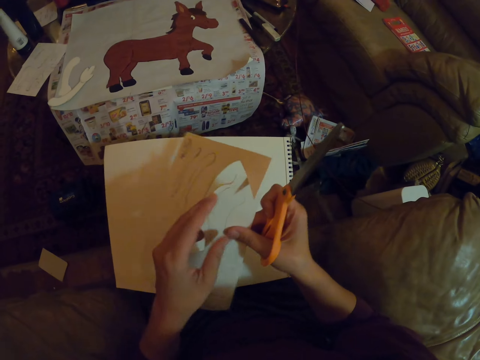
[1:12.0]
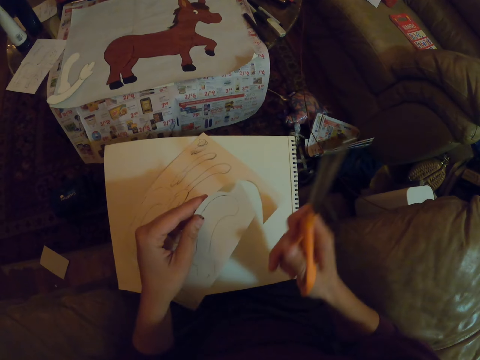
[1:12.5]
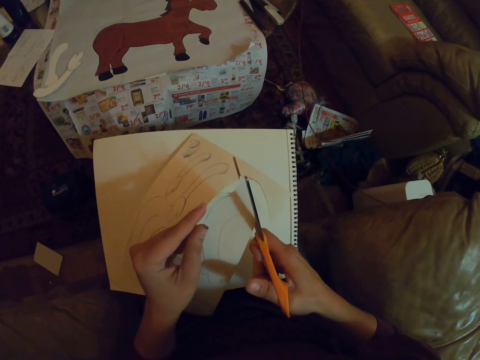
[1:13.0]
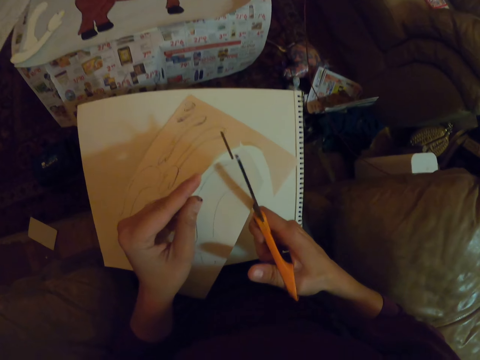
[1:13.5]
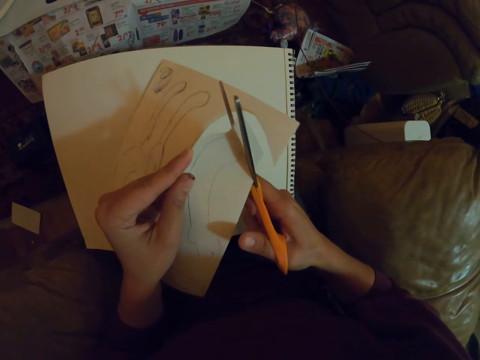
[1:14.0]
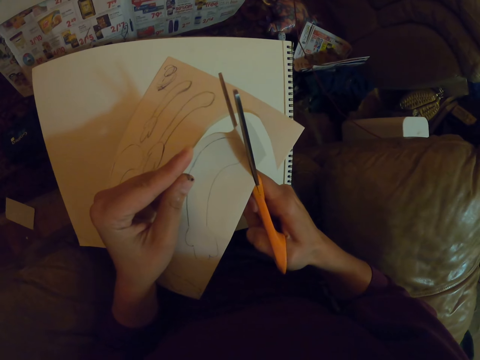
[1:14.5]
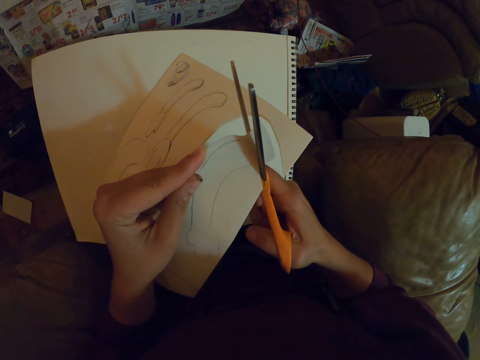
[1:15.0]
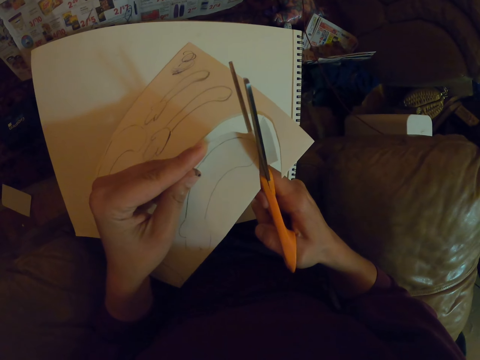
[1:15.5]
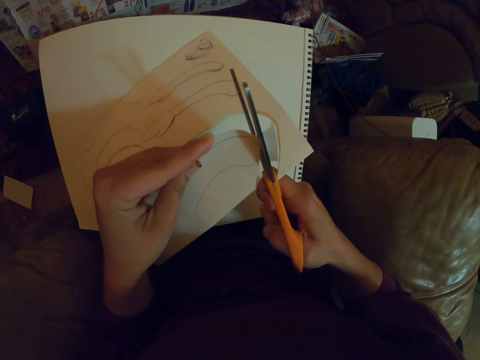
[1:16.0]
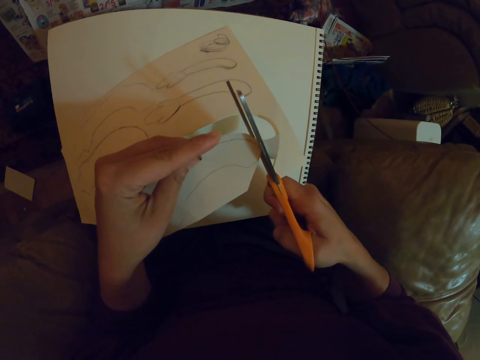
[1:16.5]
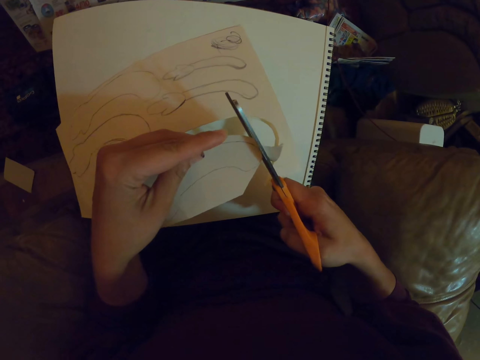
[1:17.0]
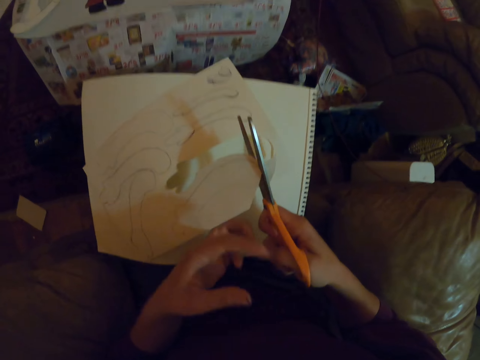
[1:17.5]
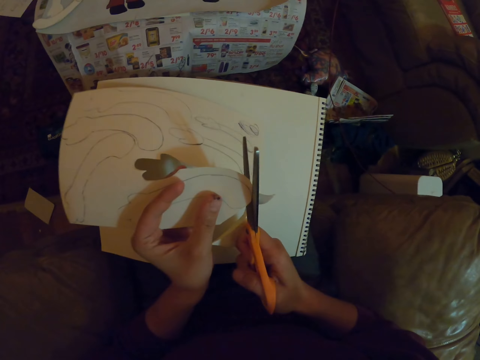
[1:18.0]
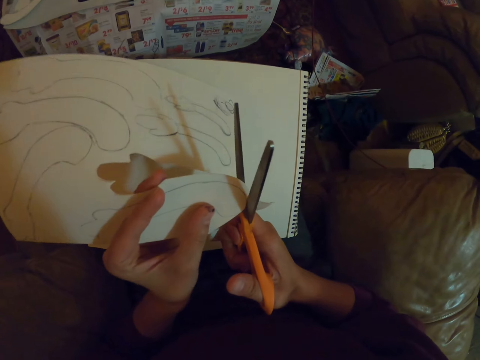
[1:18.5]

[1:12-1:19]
The camera wearer cuts a piece of paper with a pair of scissors.

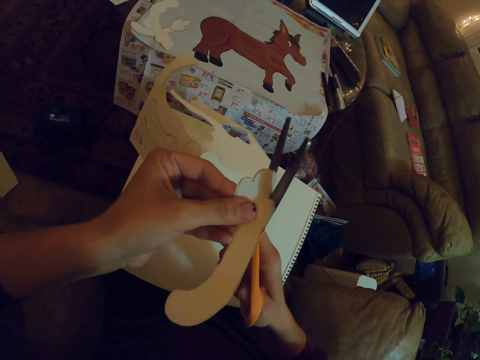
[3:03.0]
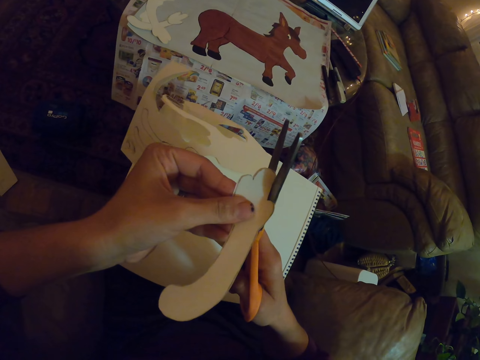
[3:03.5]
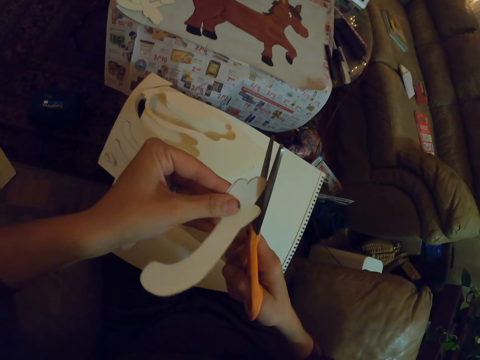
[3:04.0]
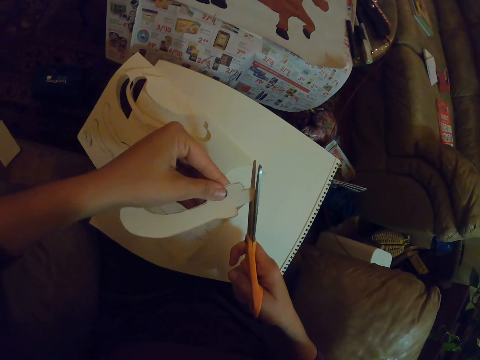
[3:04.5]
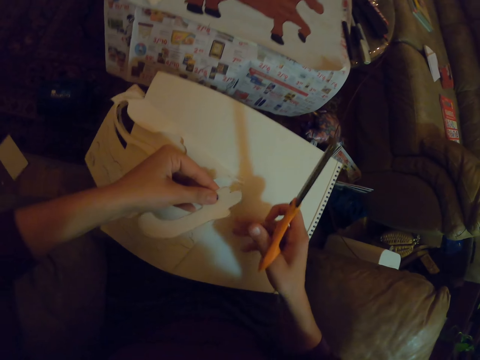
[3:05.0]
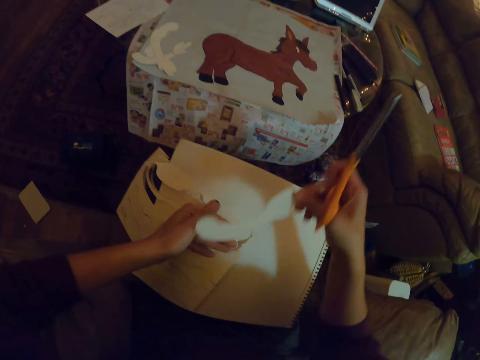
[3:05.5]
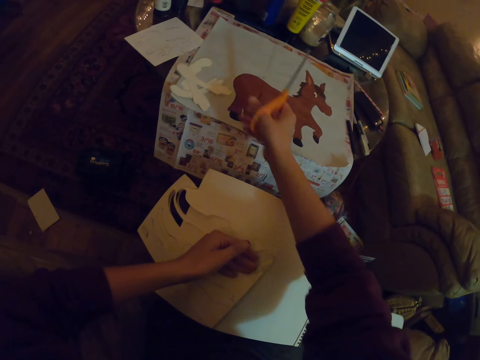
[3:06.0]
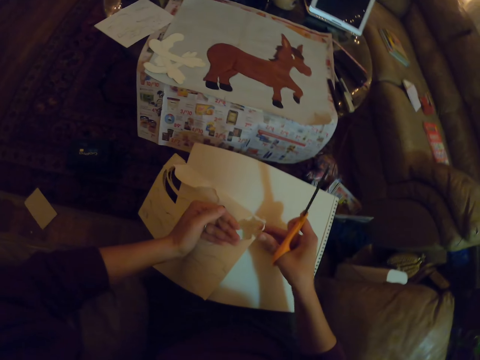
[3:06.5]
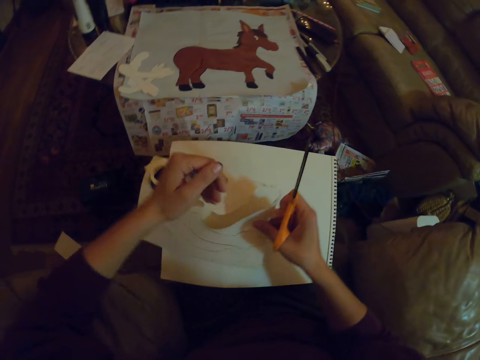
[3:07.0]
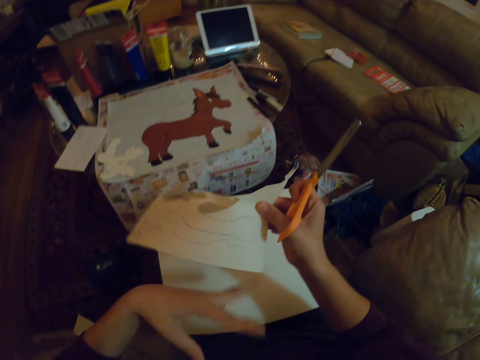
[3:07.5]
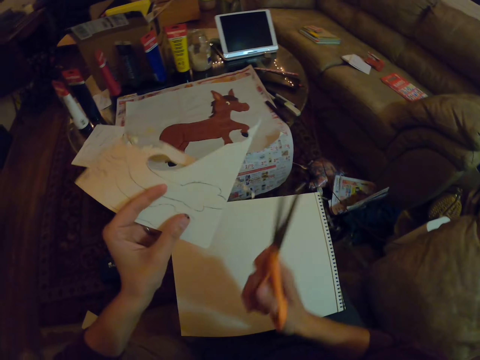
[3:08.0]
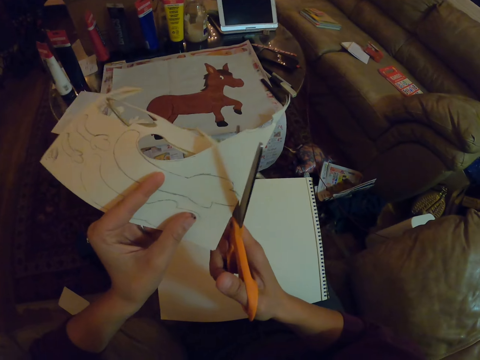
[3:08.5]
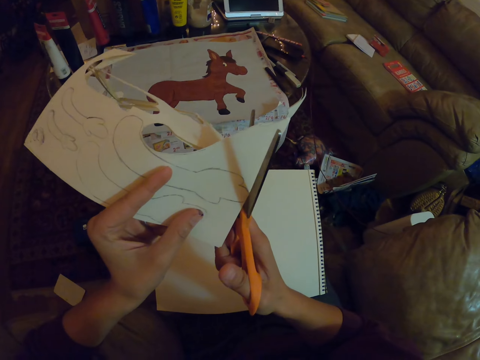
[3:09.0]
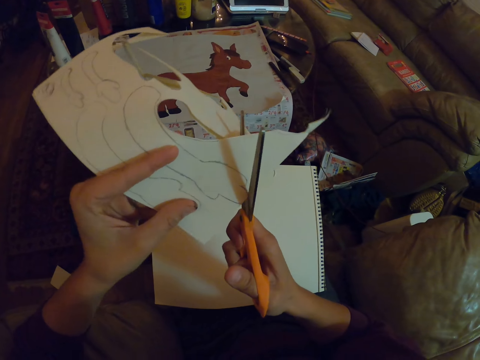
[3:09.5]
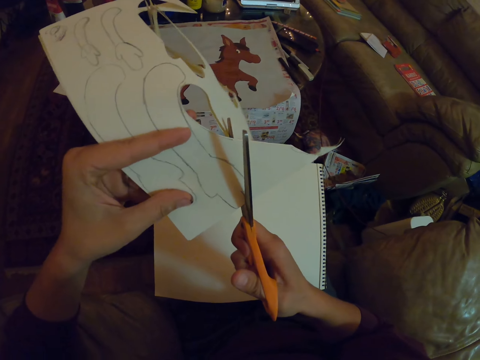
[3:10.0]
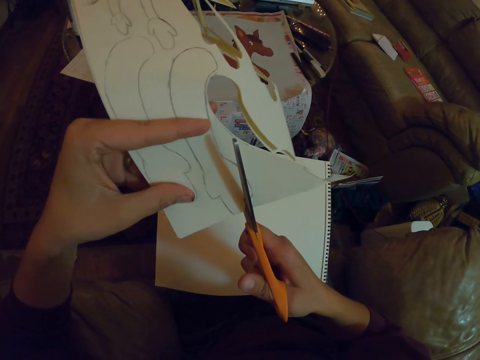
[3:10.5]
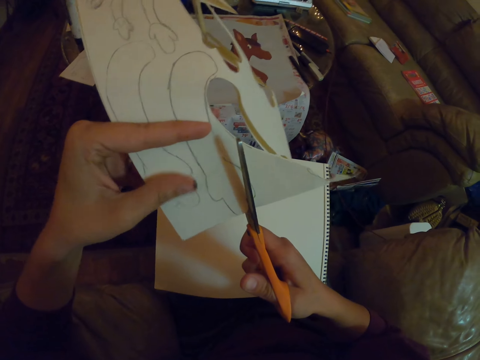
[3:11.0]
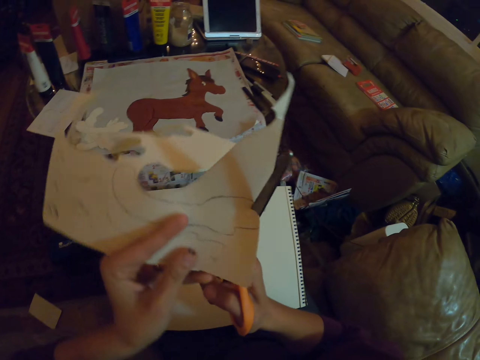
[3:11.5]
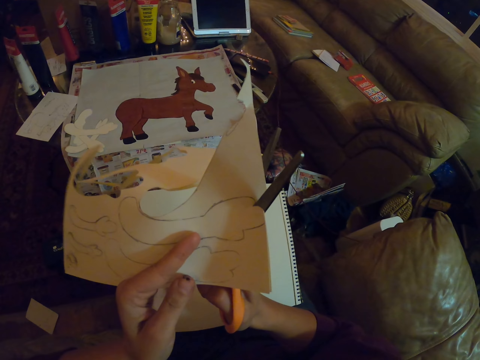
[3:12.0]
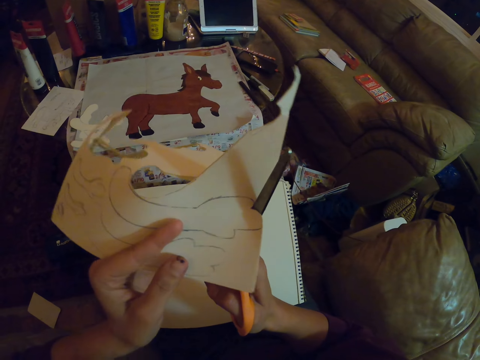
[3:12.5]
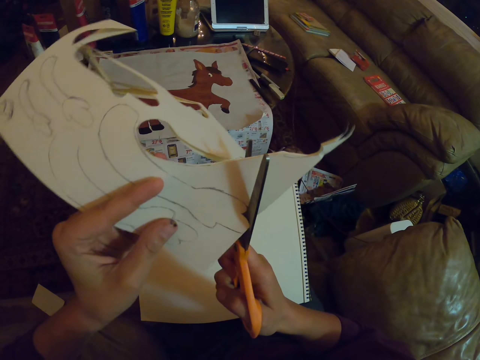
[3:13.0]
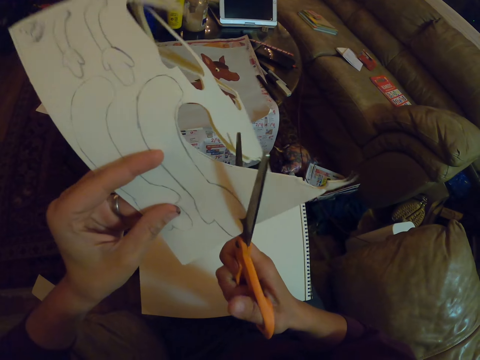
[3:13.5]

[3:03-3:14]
The camera wearer holds a piece of paper with her hands. She puts the piece of paper on the box on the table. She holds a piece of paper with her hands. She picks art paper. She cuts the piece of paper with a pair of scissors.

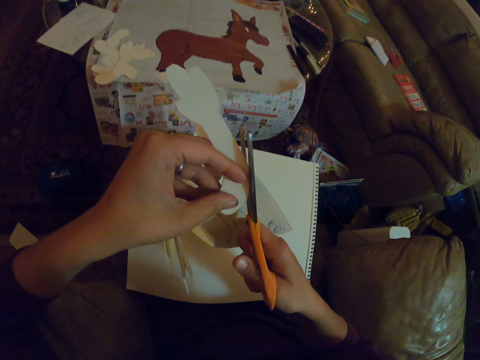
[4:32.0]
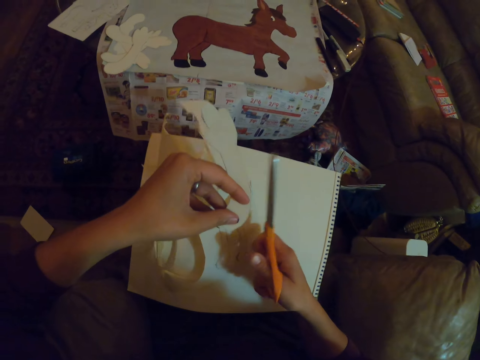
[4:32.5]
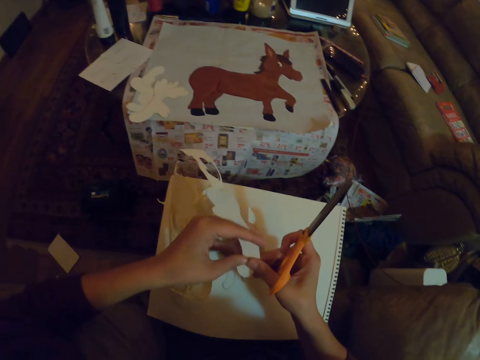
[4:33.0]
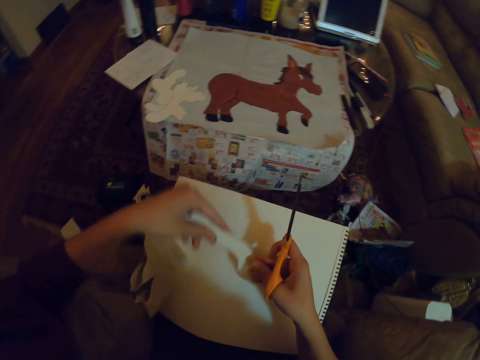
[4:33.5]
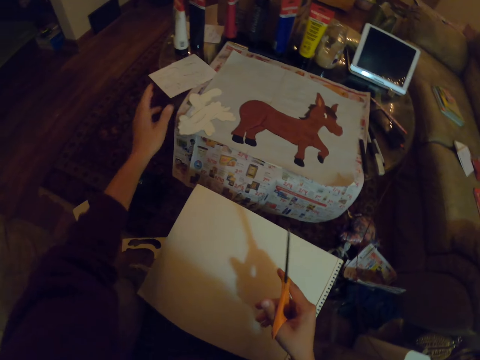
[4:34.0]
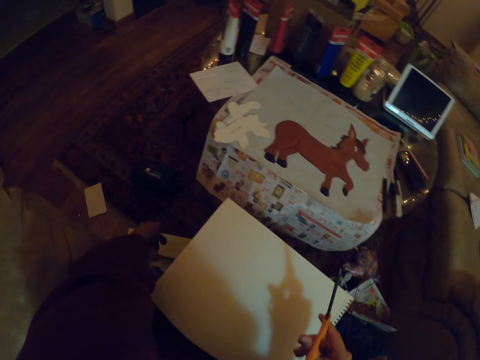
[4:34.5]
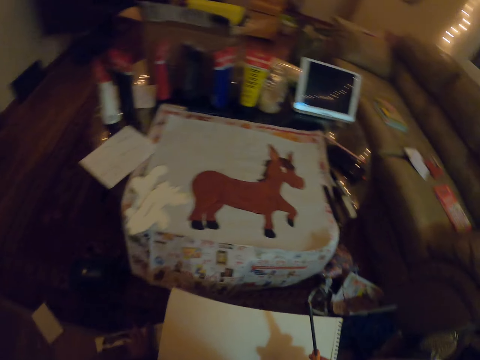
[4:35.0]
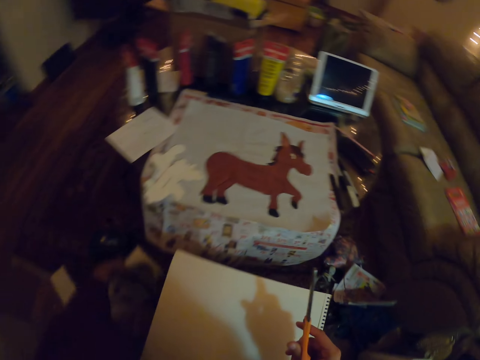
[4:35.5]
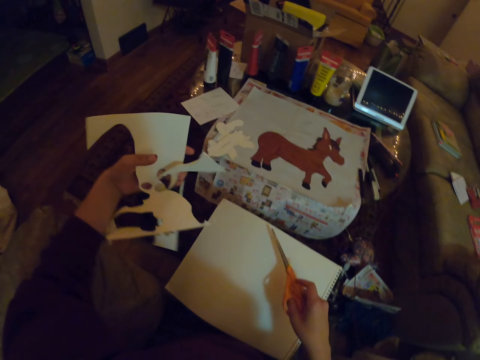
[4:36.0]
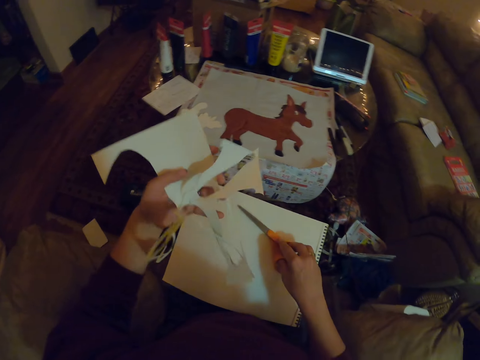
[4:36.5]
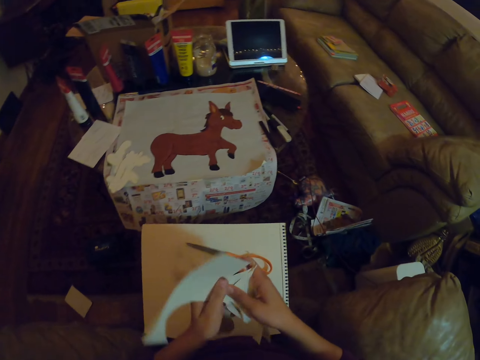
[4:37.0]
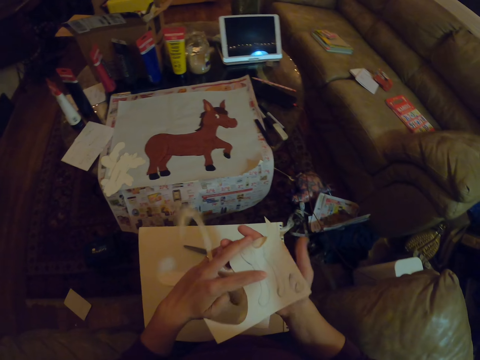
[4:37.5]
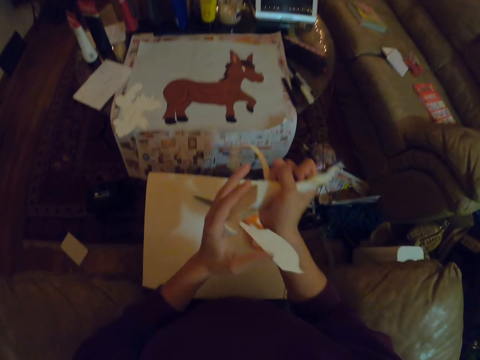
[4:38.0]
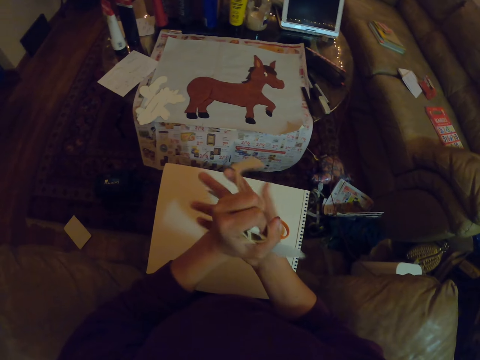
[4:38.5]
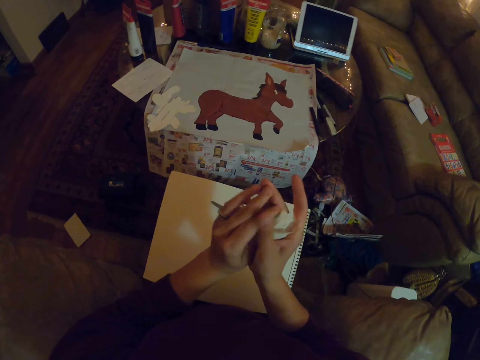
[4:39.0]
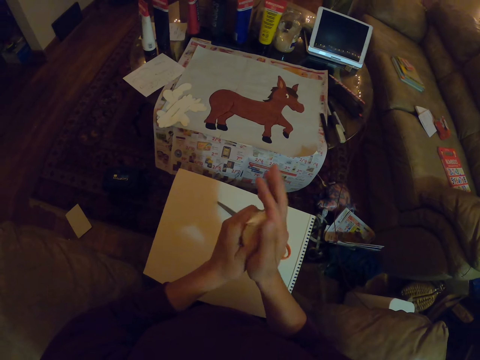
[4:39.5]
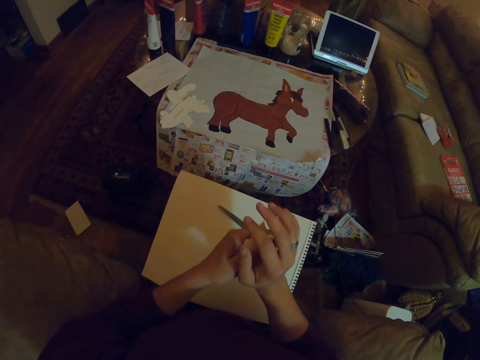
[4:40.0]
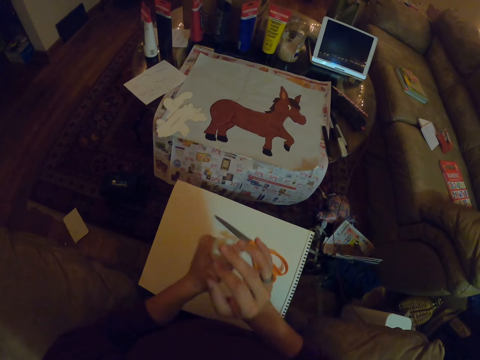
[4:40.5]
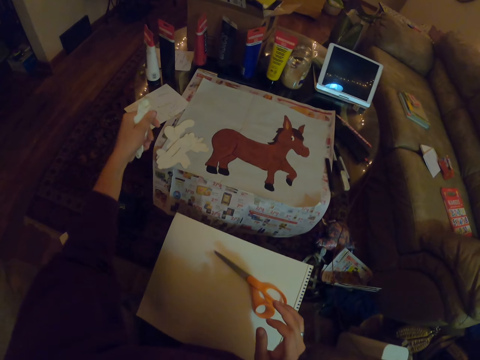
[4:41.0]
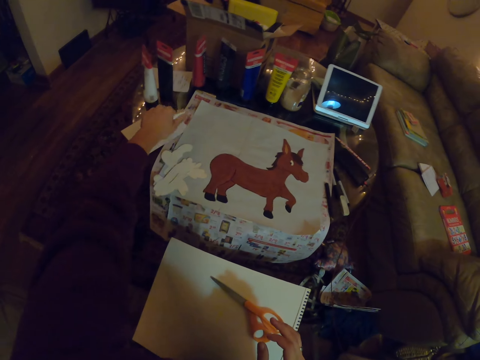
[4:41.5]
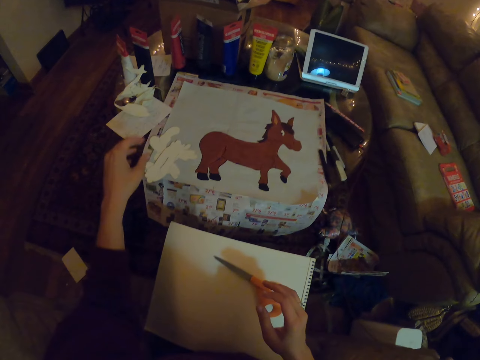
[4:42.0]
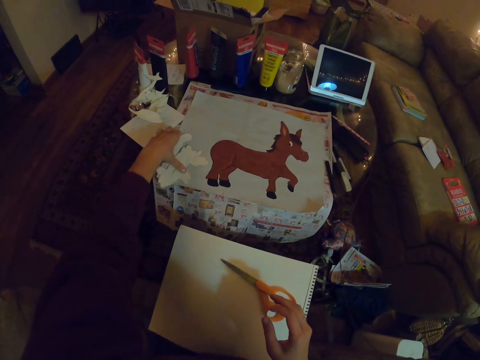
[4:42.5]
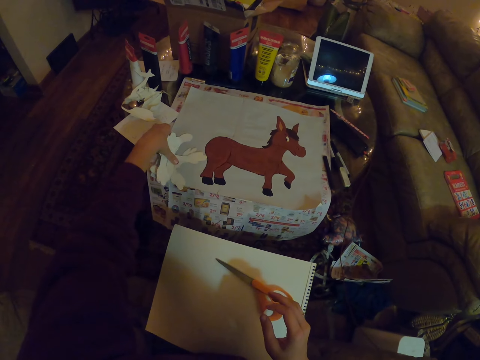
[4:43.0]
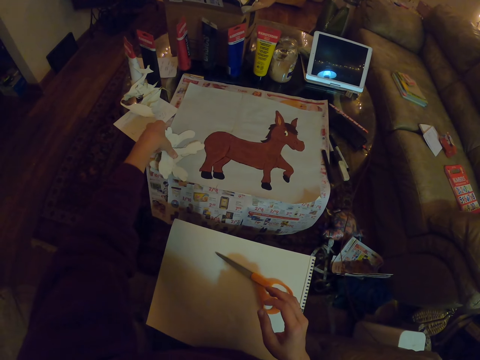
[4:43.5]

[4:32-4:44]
The camera wearer holds a piece of paper with her hands. She puts the piece of paper on the box on the table. She picks a piece of paper on the floor. She puts a pair of scissors on the table. She holds the piece of paper with her hands and folds the piece of paper with her hands. She puts the piece of paper on the table. She throws art paper on the table. She picks the pieces of paper on the box on the table.
